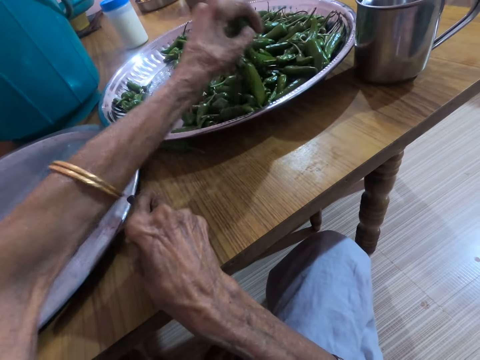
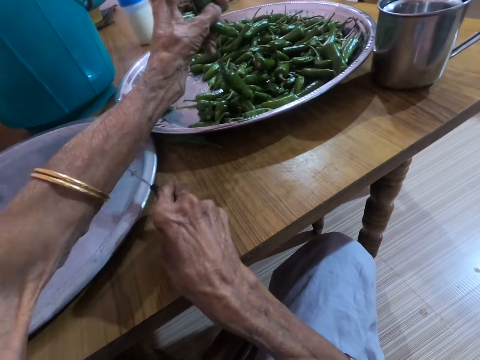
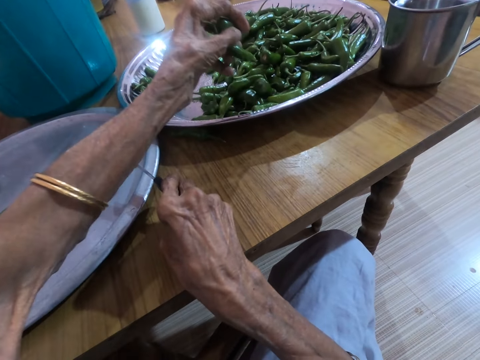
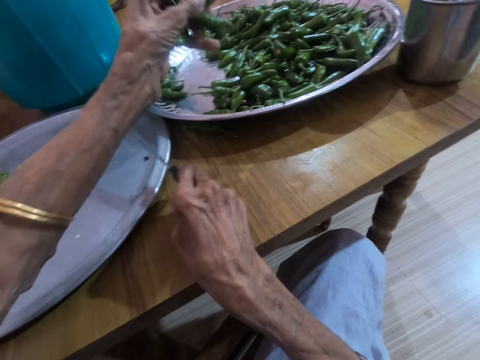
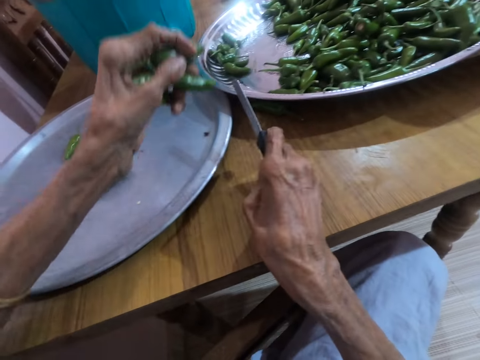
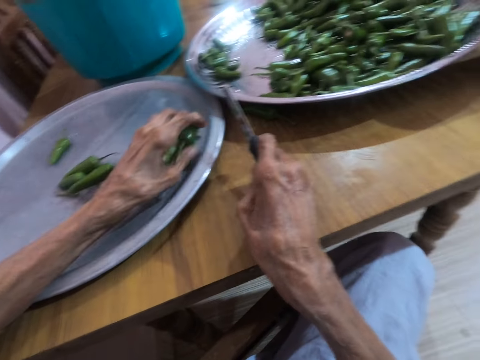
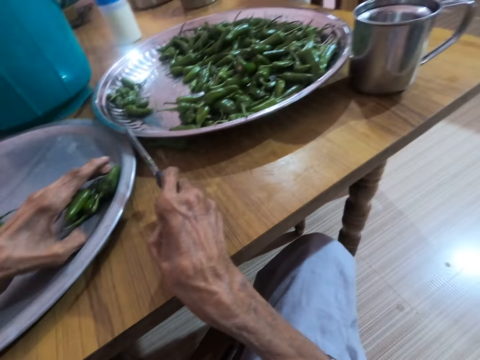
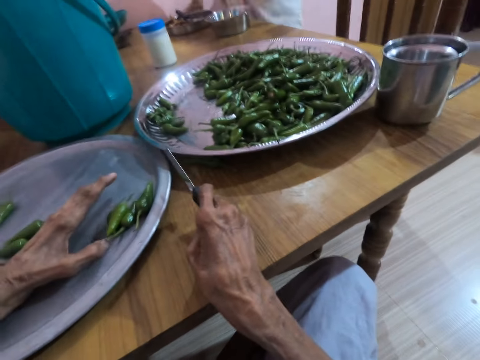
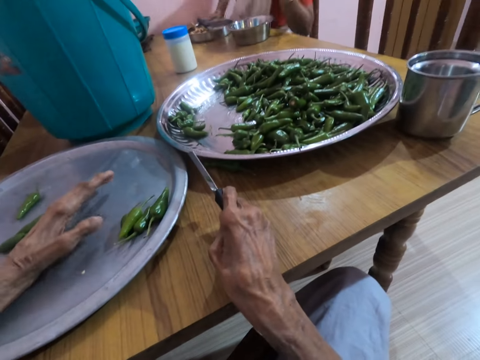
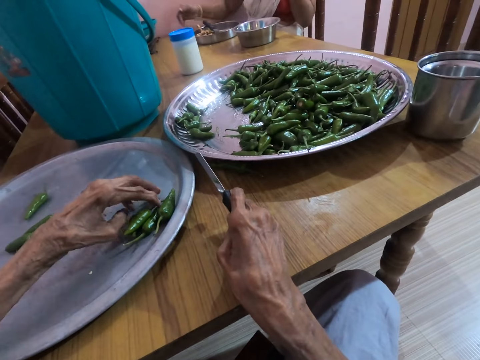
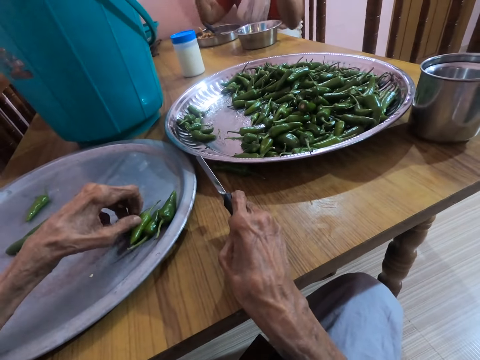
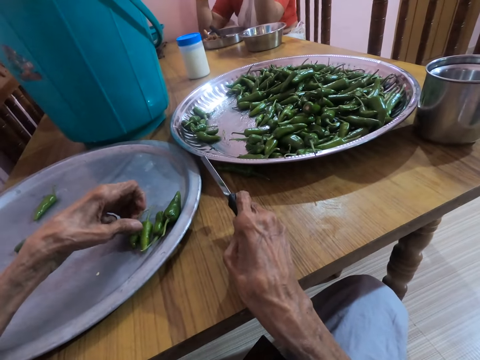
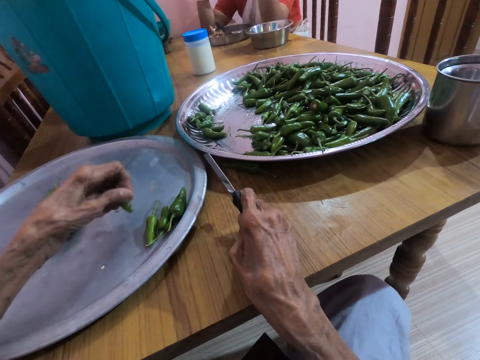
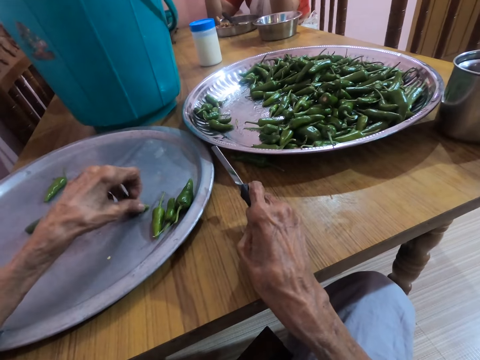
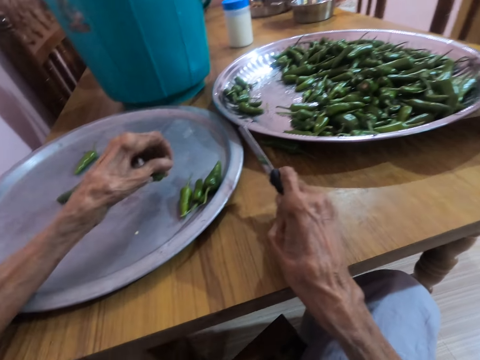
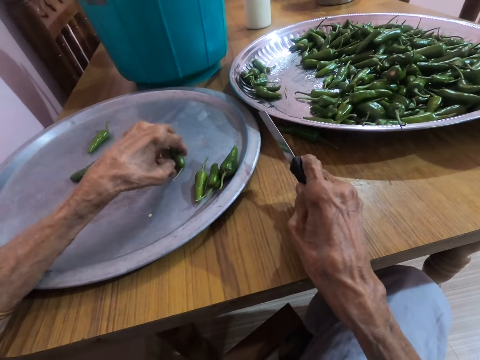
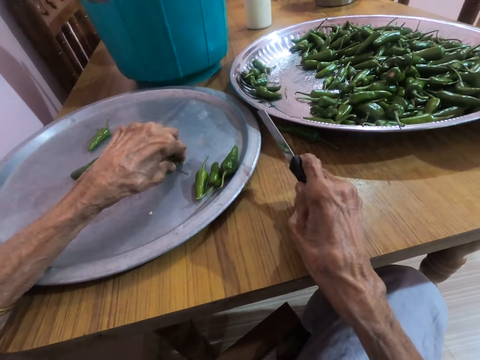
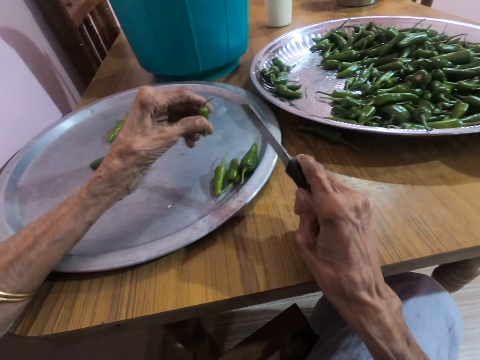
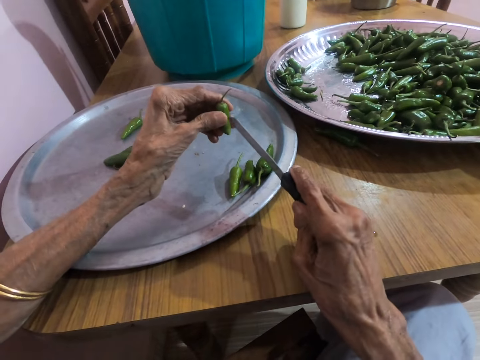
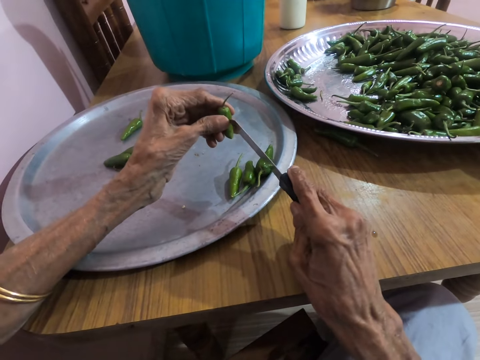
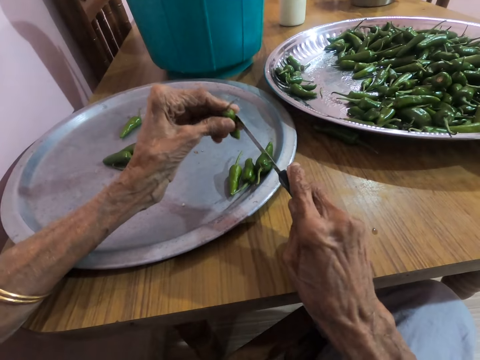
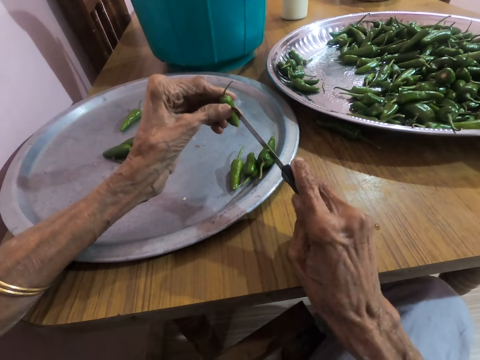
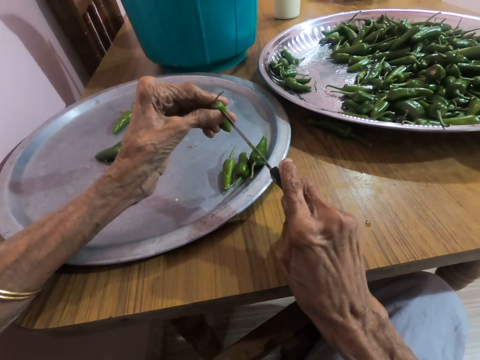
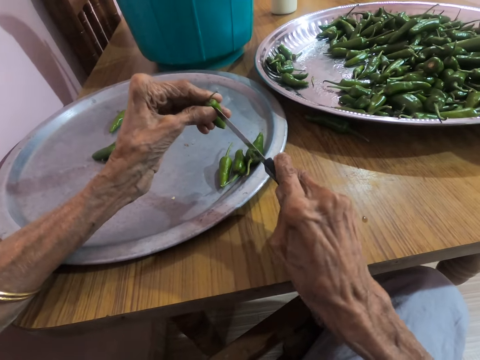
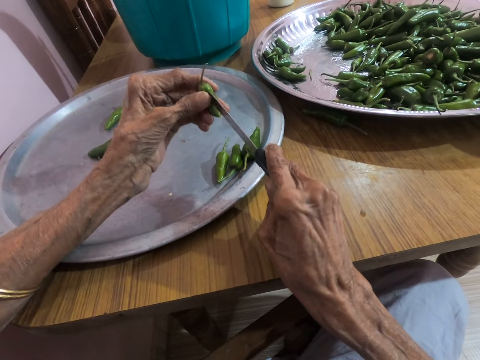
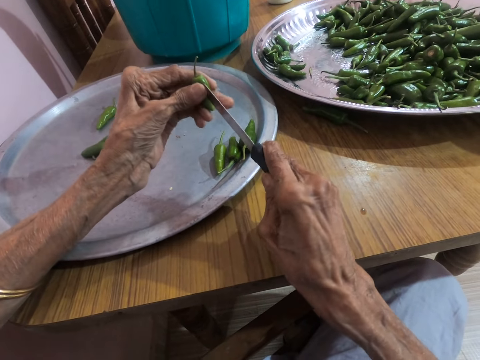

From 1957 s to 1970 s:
The camera wearer puts the green pepper in the cover with her left hand. She moves the chilies. She cuts the green peppers in the cover with a knife in her right hand. She picks the green chili and cuts the chili using the knife.

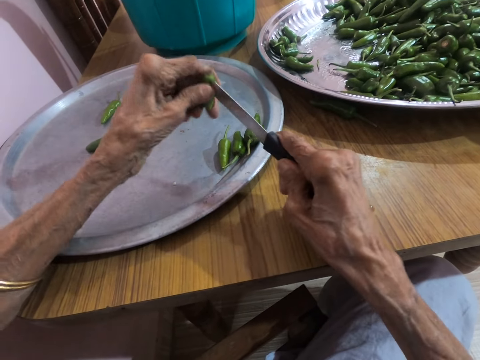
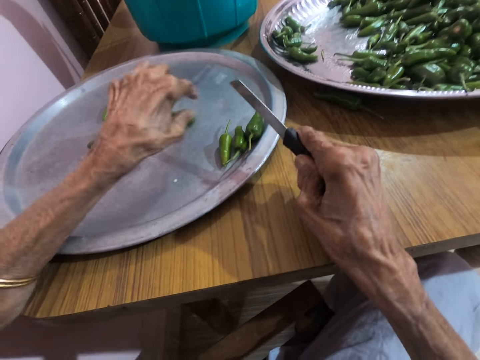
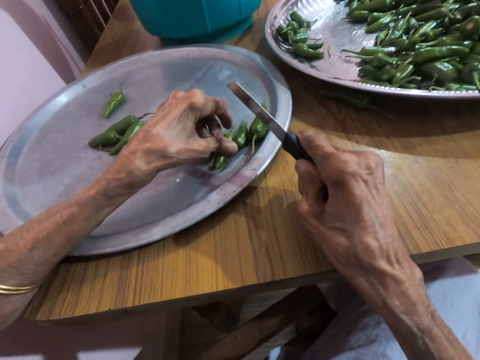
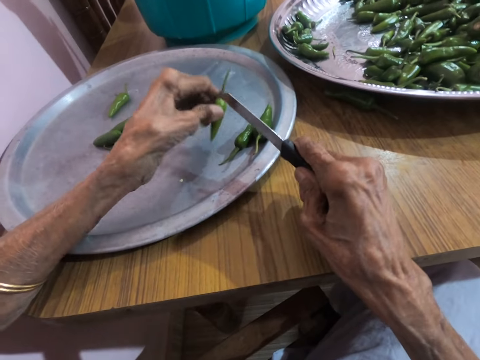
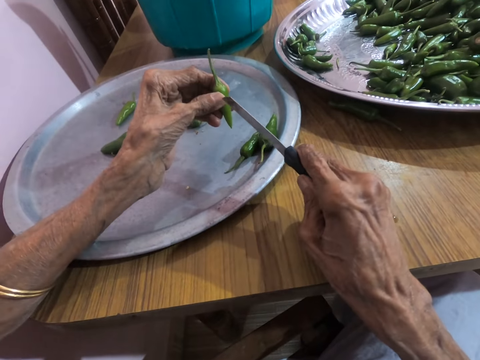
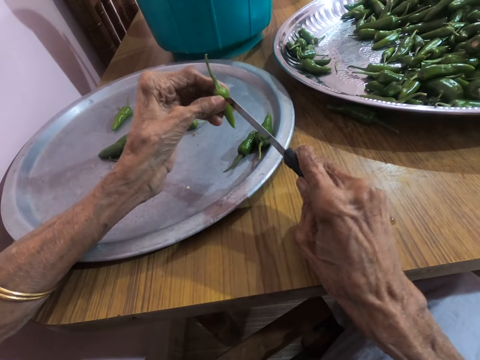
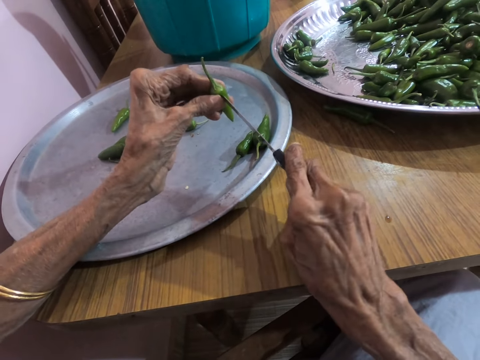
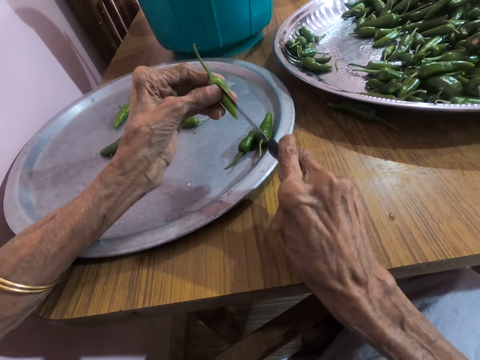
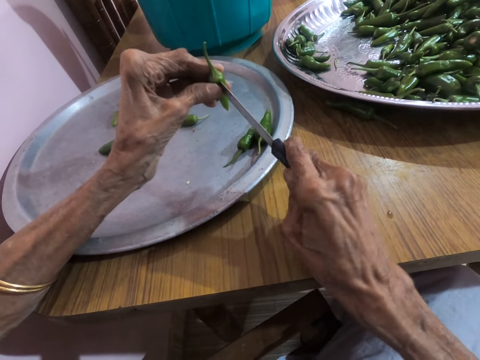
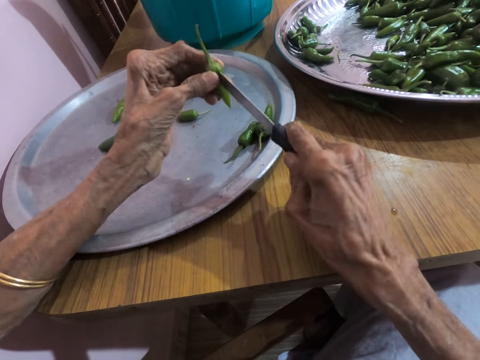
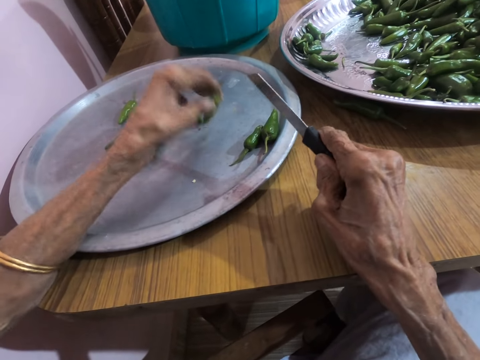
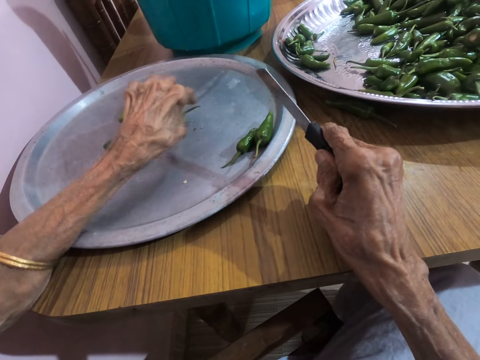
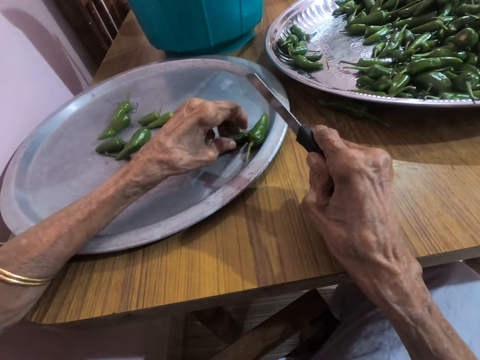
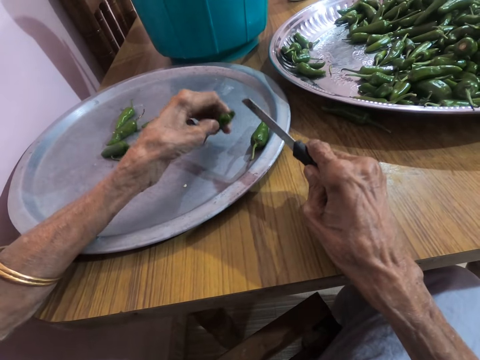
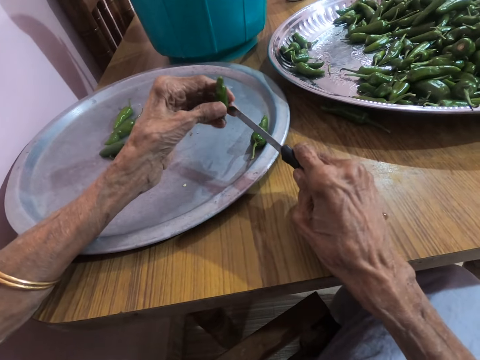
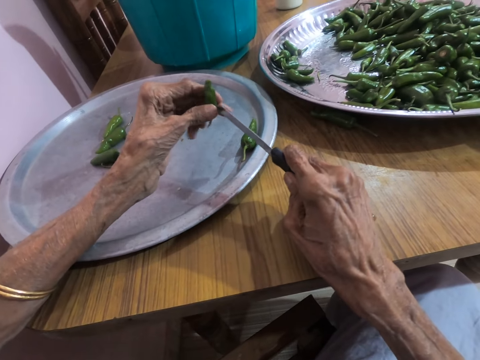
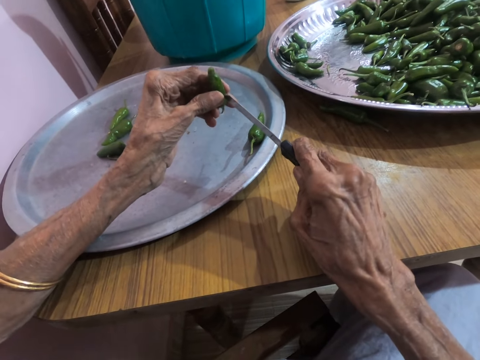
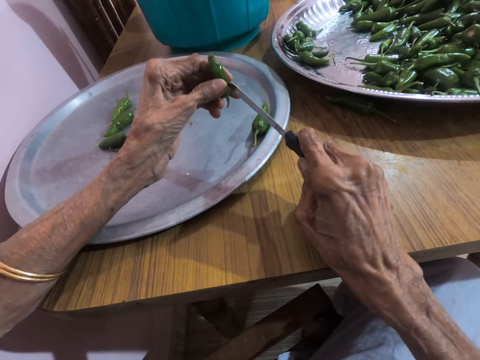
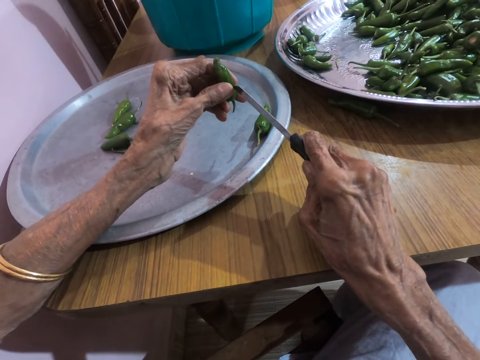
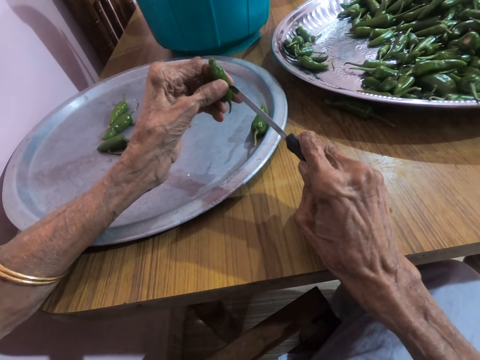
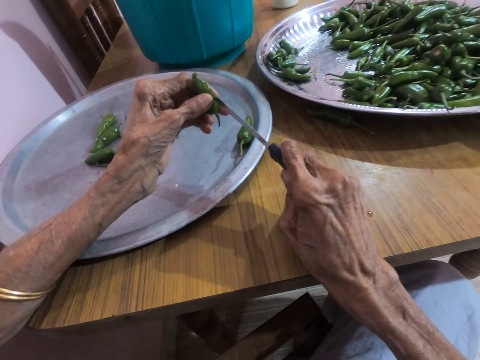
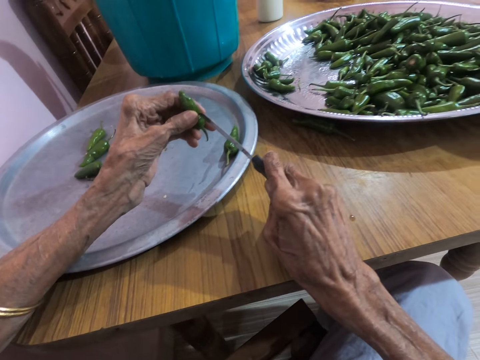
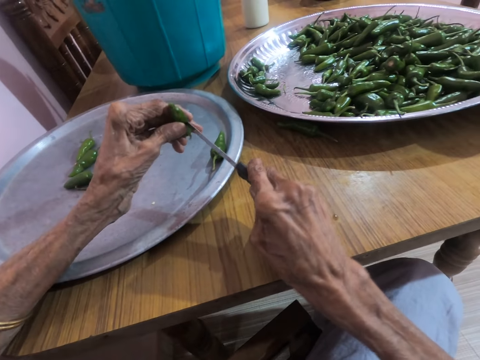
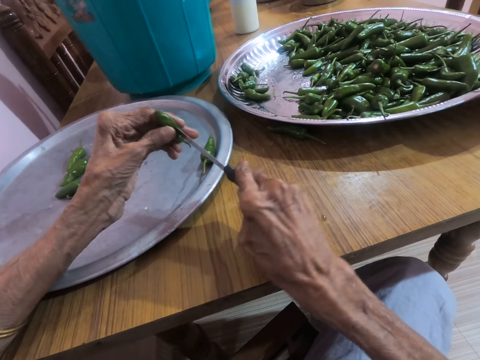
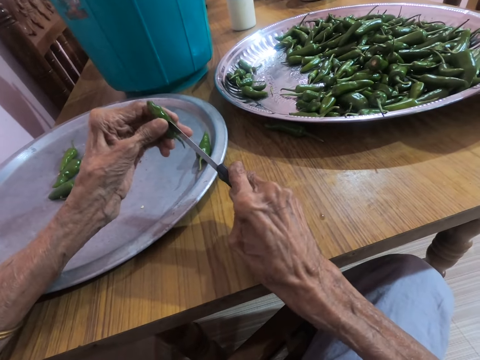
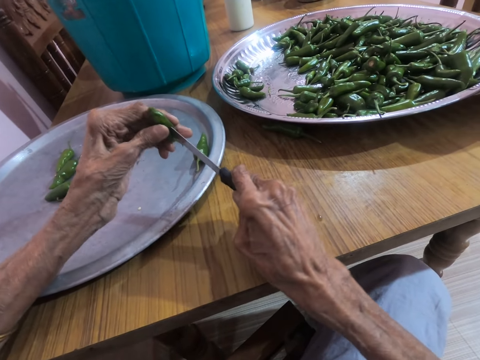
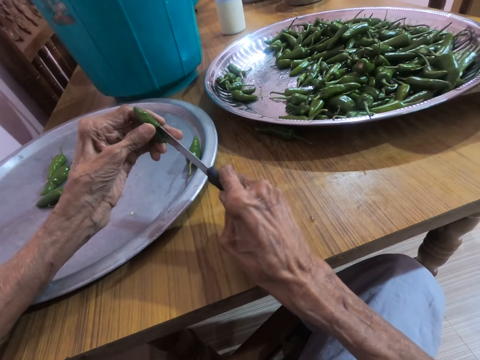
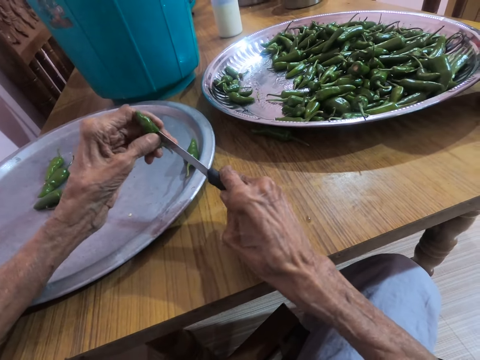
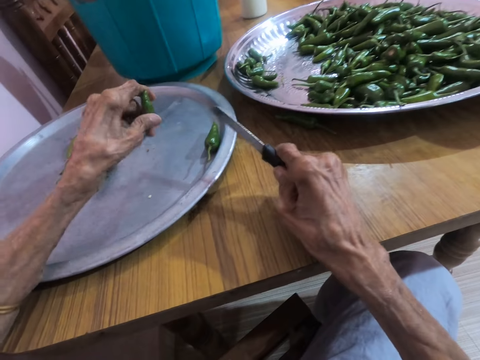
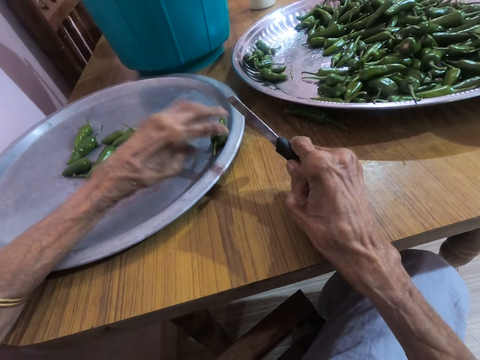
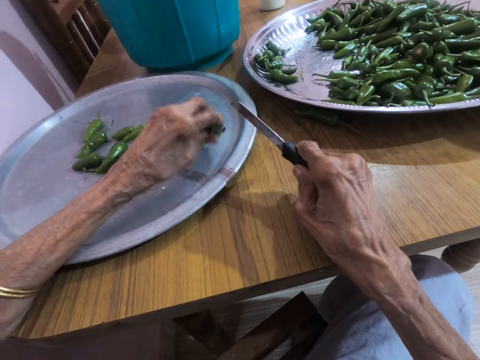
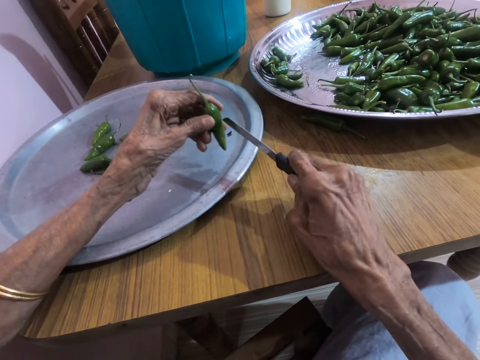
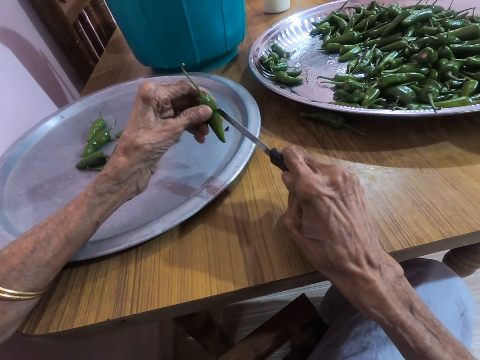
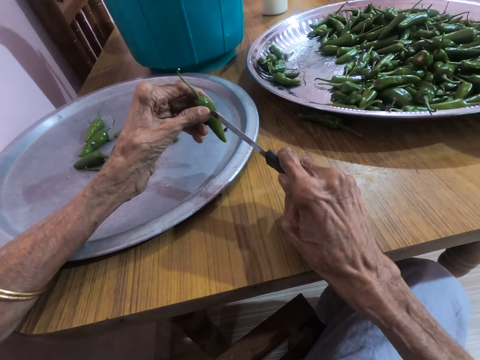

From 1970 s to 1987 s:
The camera wearer puts the chili on the tray. They pick the green chili and cut the chili using a knife. They put the chili on the tray. They pick the green chili and cut the chili using the knife. They put the chili on the tray. They pick the green chili.
